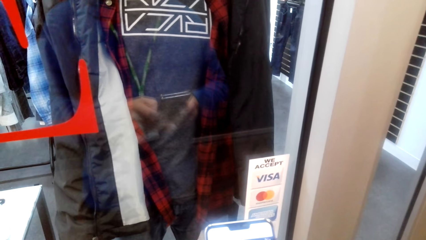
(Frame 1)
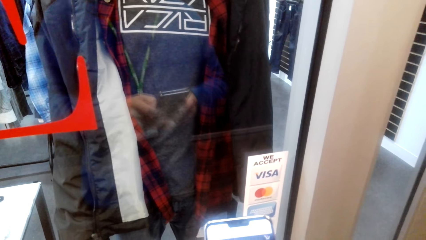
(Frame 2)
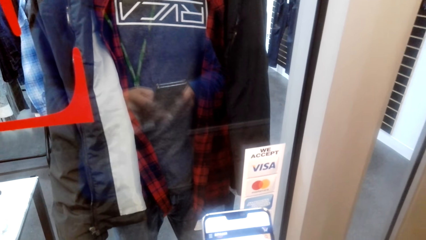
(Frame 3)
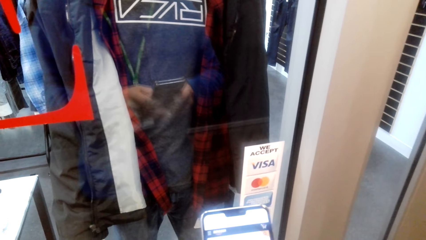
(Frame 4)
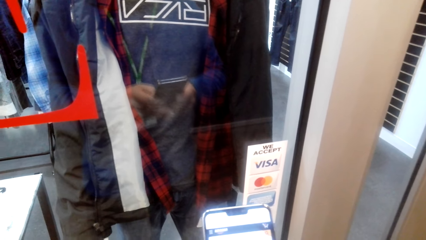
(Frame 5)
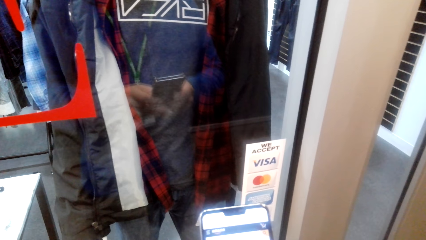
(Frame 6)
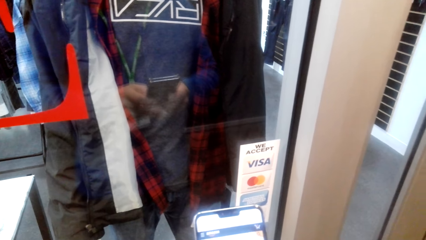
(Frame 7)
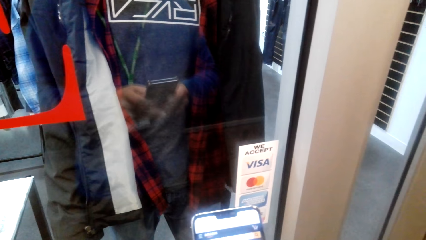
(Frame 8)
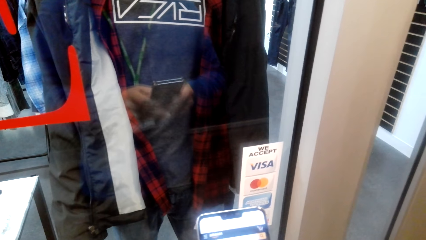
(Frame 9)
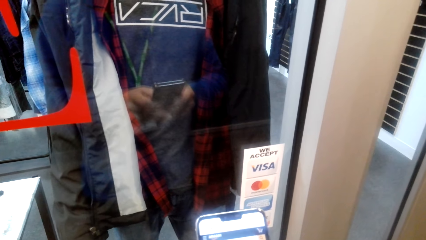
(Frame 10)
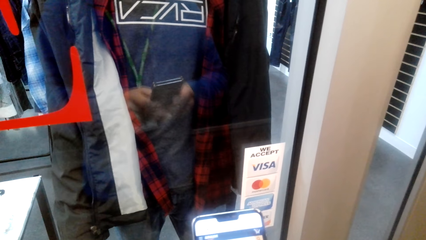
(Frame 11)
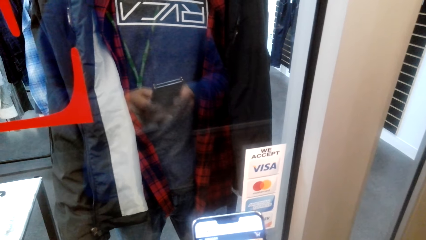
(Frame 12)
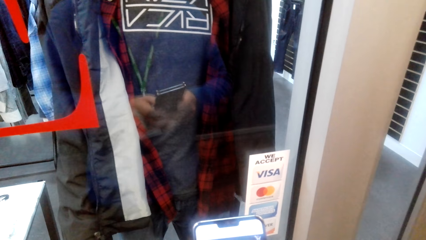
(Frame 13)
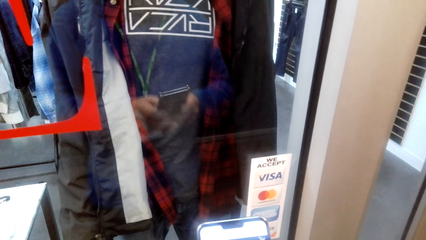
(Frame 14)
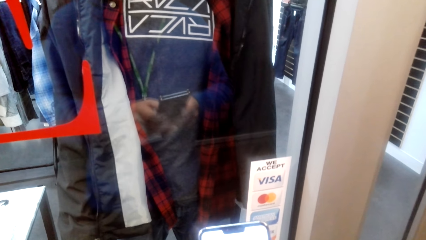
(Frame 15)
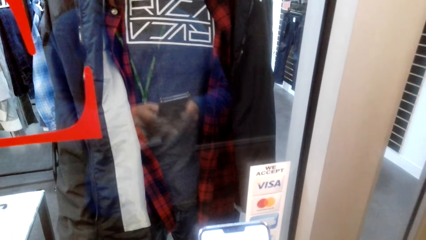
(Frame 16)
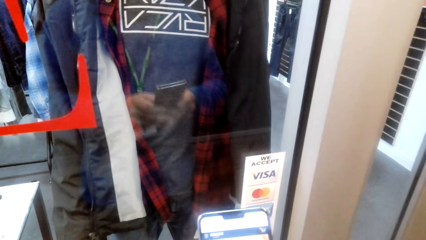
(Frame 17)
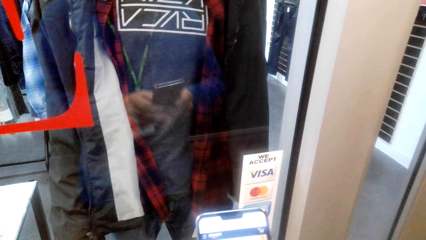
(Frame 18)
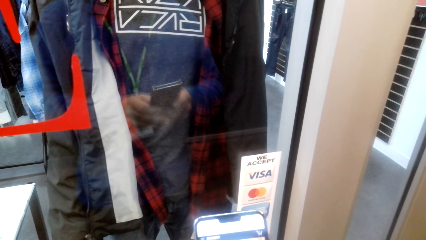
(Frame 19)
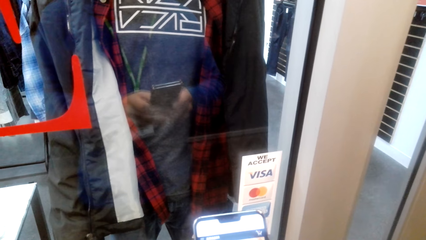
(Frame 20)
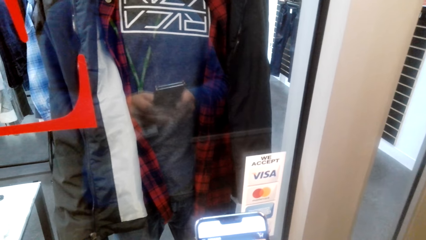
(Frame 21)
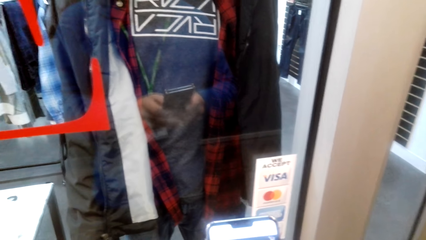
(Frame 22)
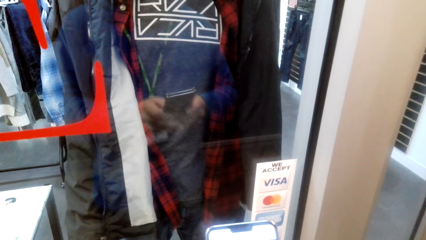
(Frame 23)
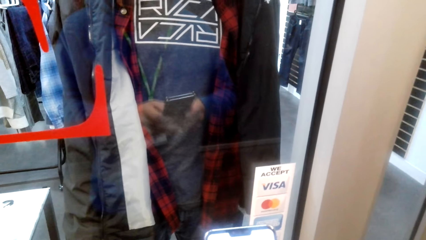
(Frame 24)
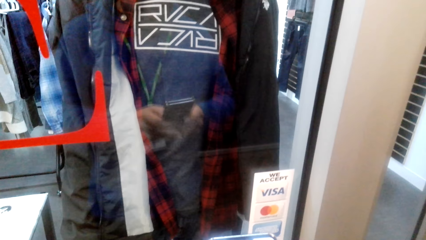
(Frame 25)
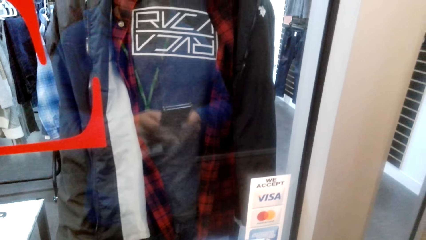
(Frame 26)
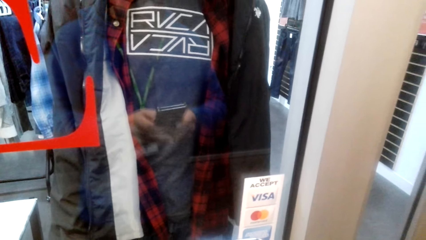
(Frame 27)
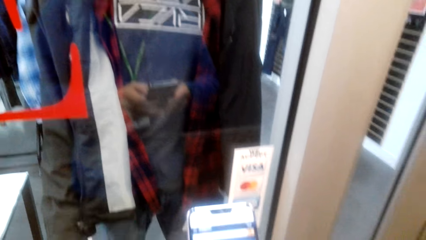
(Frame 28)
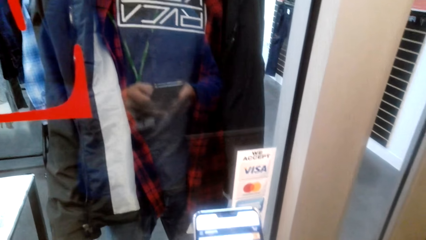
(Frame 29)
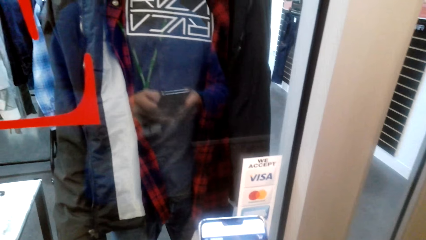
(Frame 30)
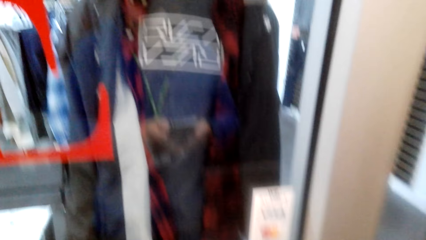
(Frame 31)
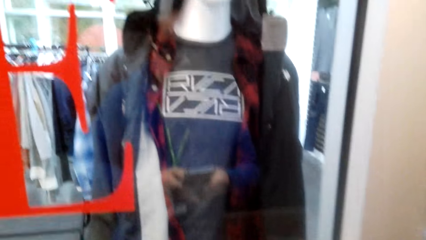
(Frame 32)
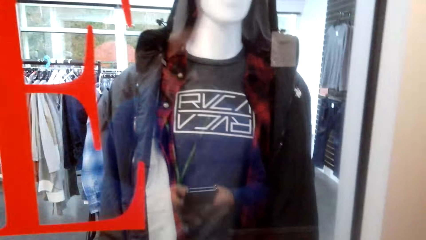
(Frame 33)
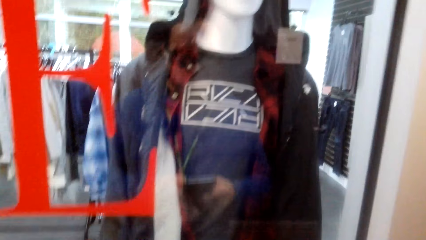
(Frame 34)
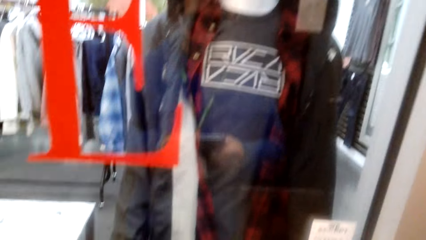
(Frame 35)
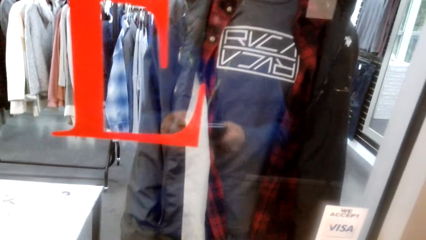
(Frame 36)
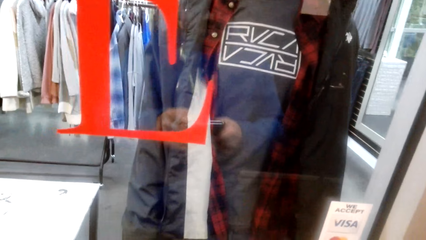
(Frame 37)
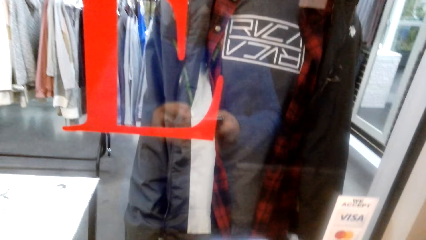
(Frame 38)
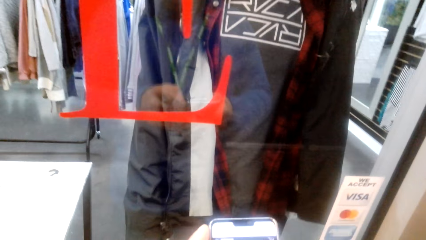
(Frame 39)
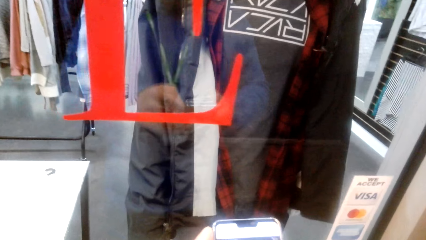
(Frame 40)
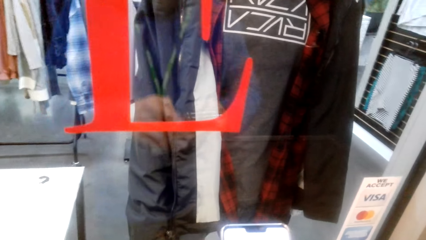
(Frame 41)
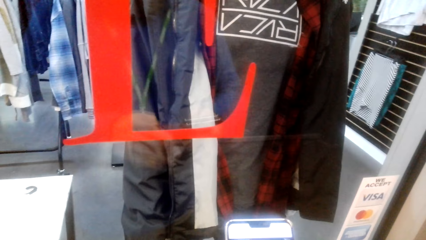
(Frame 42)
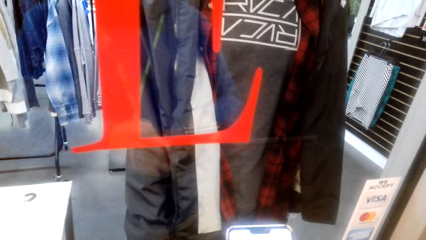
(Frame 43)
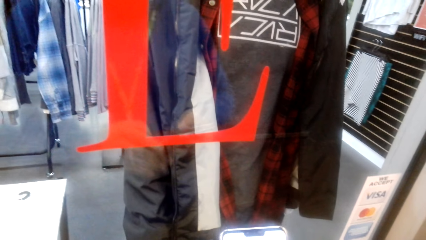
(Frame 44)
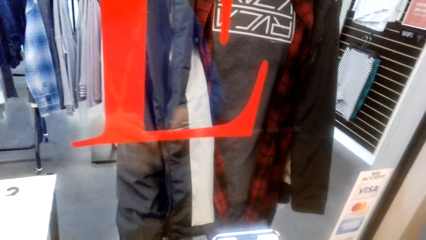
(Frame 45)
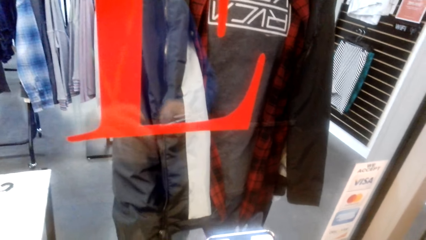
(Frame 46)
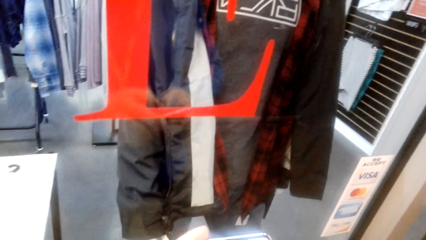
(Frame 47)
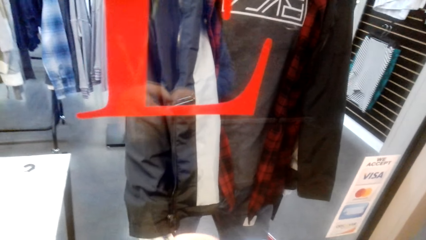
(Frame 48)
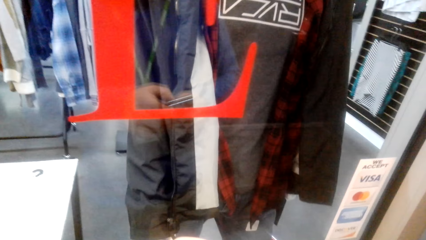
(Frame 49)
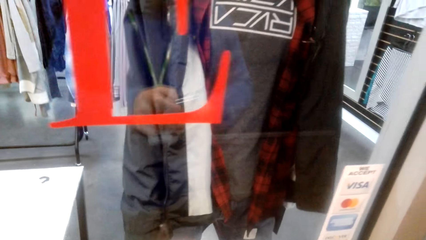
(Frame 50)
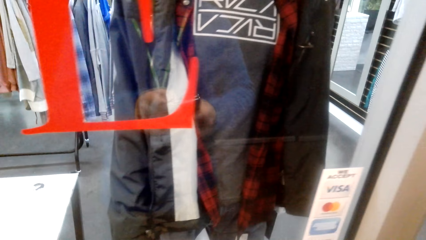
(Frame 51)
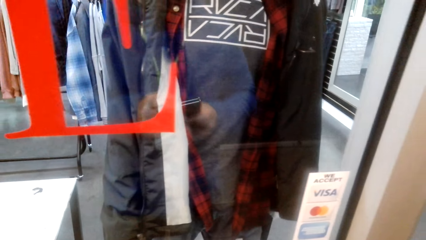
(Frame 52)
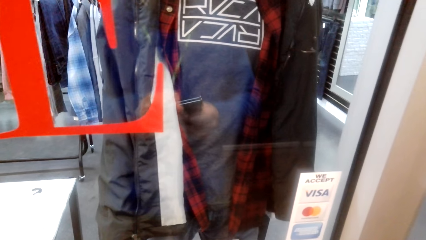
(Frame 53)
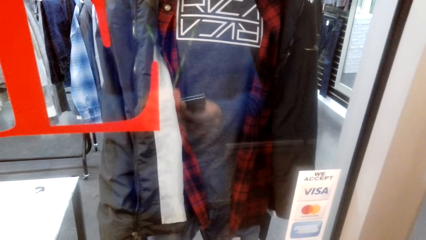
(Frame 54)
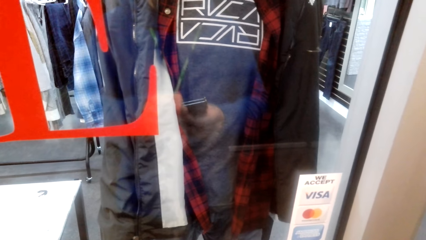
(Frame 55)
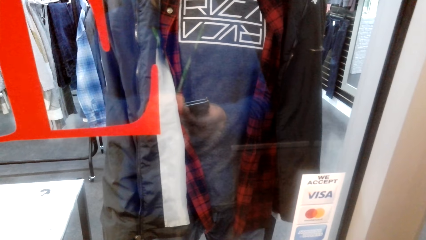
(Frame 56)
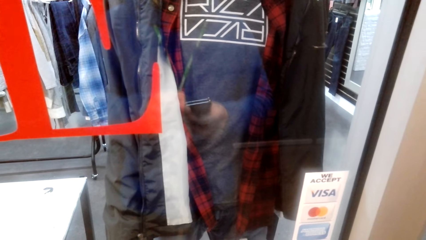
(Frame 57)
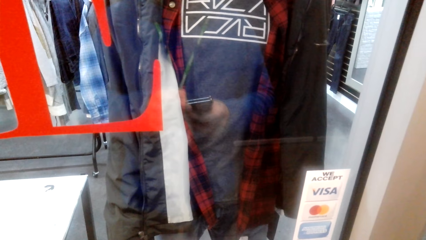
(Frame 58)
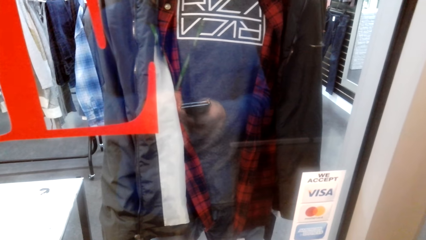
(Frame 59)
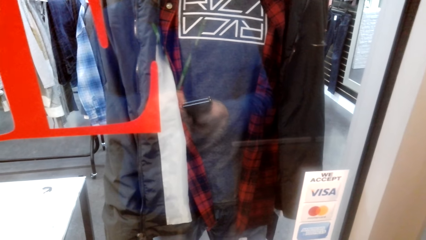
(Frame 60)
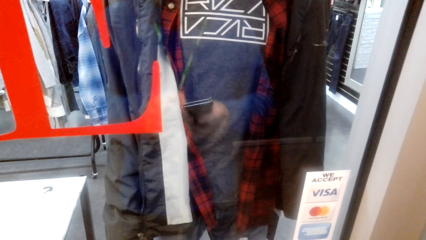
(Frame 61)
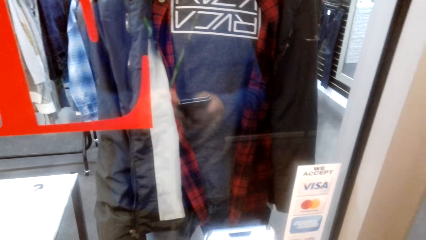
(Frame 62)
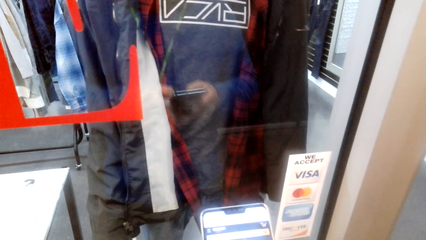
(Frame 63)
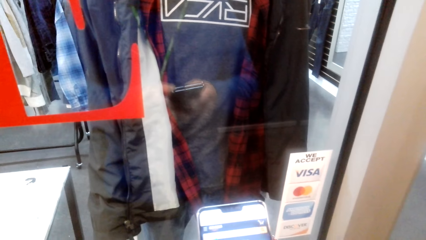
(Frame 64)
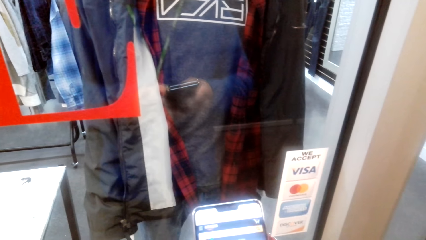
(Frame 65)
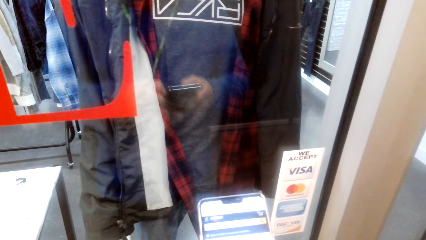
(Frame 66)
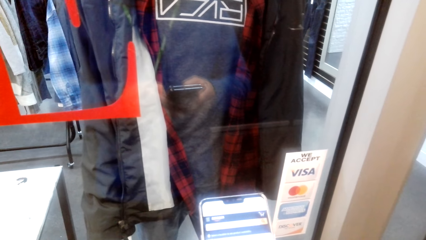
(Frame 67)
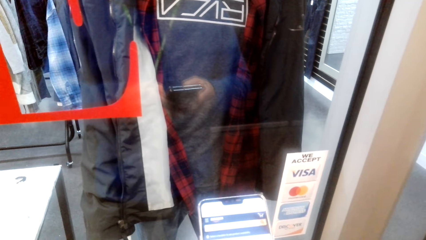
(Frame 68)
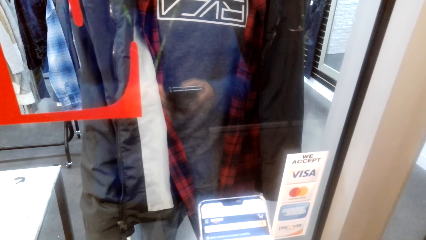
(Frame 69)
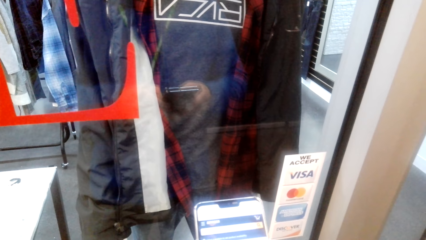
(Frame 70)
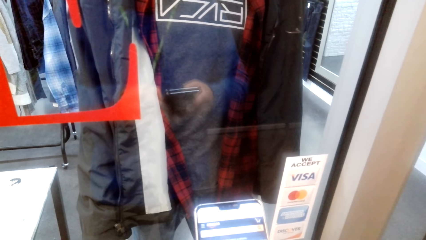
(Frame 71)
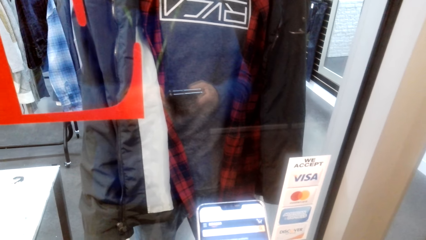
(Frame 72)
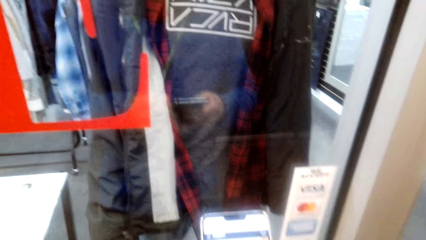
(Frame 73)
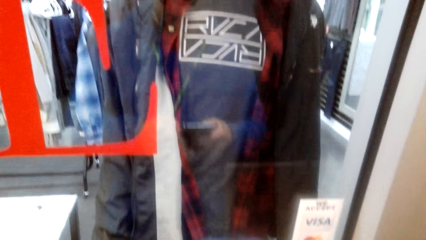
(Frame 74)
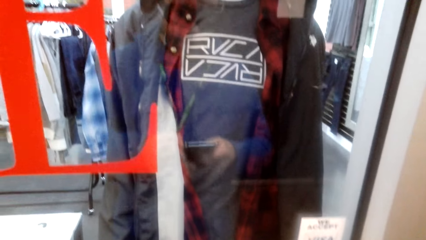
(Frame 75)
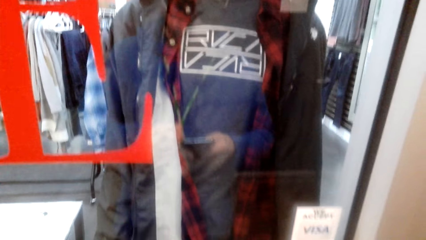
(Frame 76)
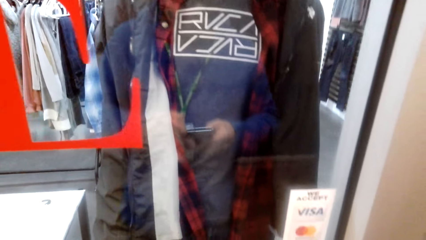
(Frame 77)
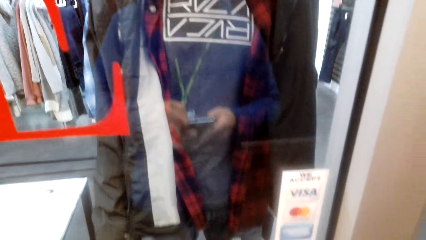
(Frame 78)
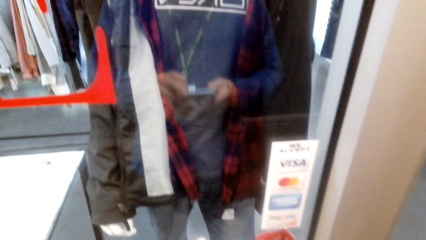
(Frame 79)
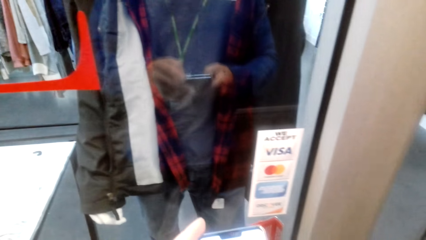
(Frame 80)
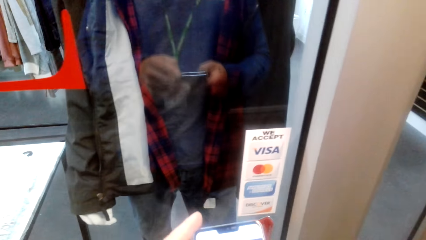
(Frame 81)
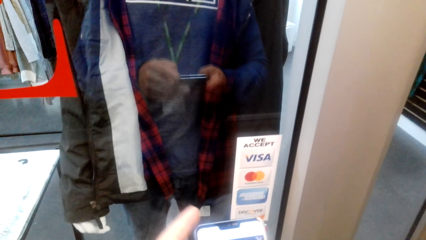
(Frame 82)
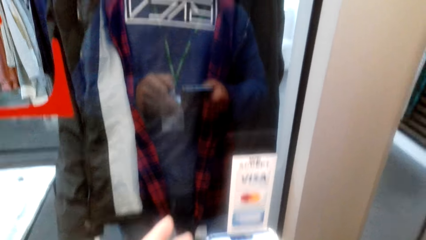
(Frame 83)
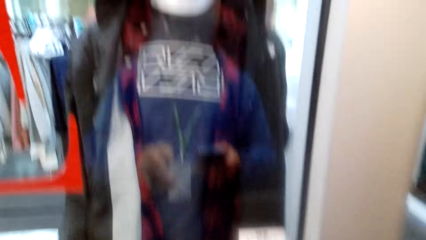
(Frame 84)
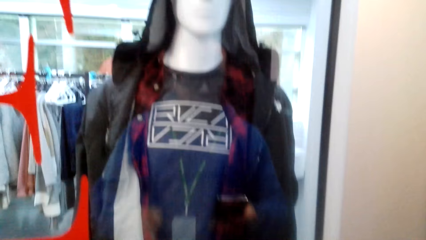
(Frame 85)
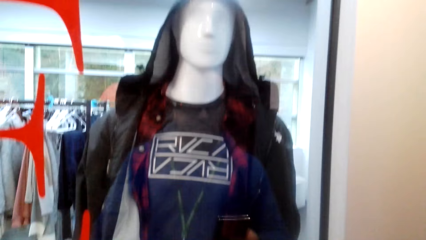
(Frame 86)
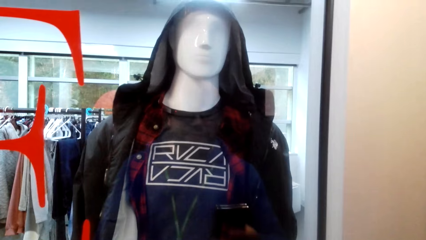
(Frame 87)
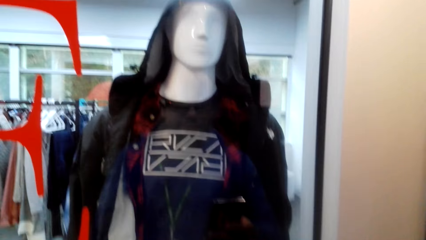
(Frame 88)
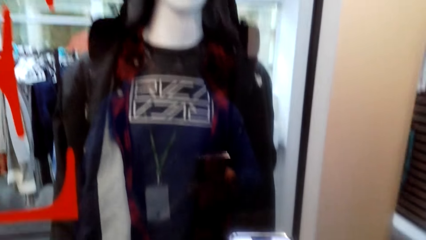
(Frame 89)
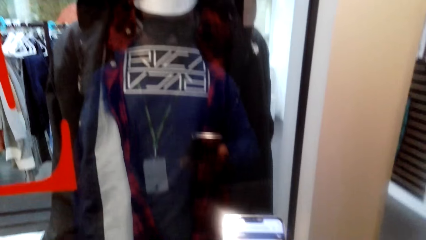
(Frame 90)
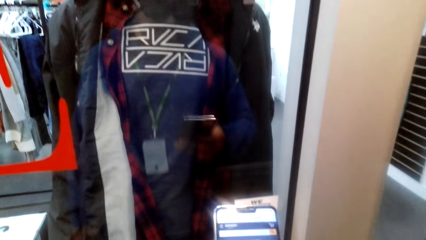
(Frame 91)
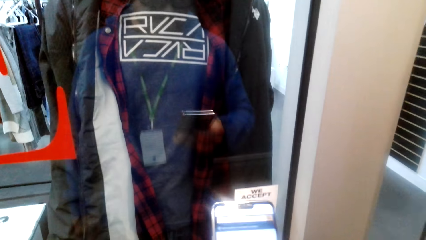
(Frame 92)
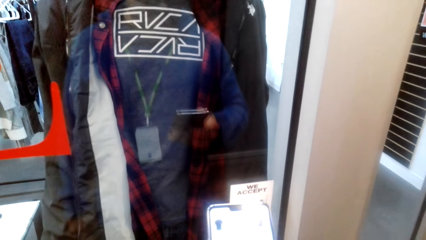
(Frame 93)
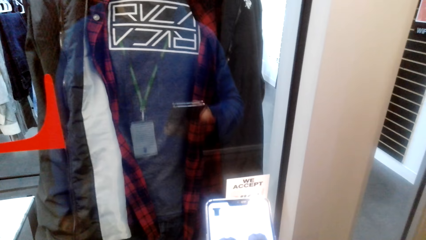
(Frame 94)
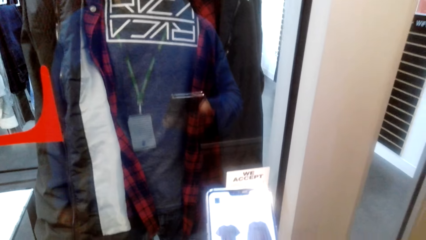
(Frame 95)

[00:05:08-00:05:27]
The camera wearer scrolls his phone. He looks around. He scrolls his phone.
